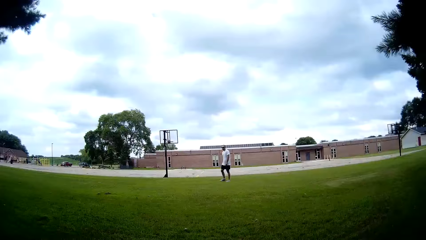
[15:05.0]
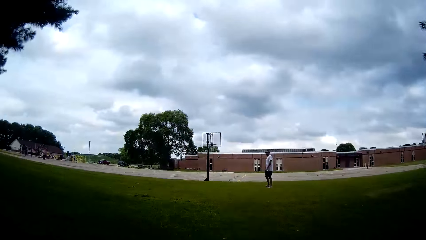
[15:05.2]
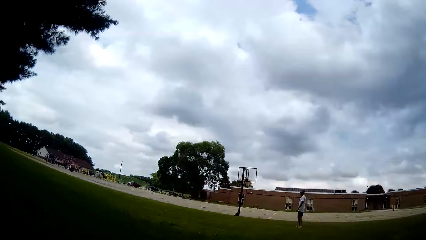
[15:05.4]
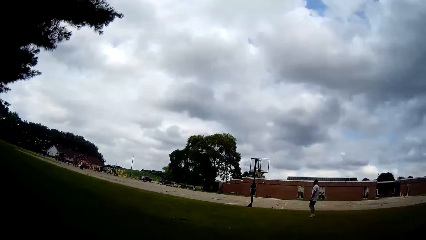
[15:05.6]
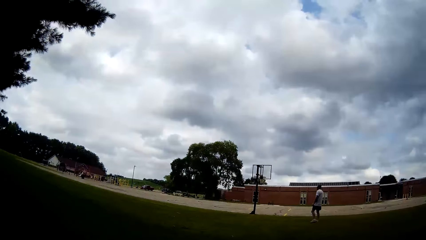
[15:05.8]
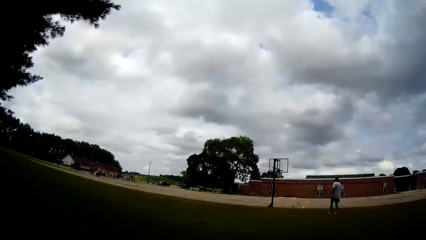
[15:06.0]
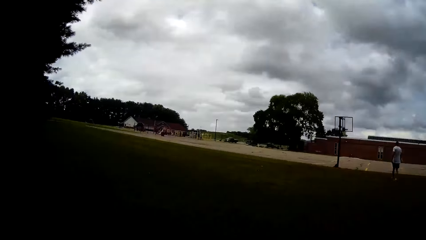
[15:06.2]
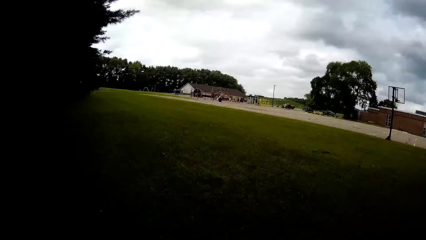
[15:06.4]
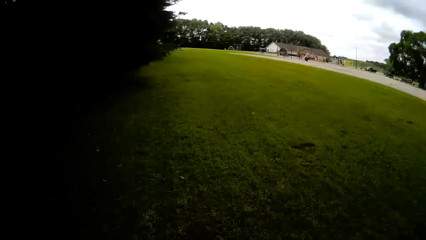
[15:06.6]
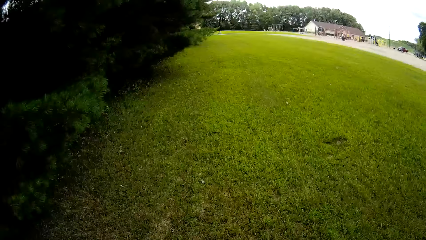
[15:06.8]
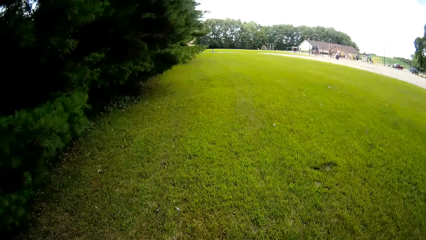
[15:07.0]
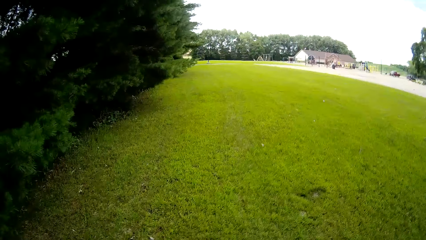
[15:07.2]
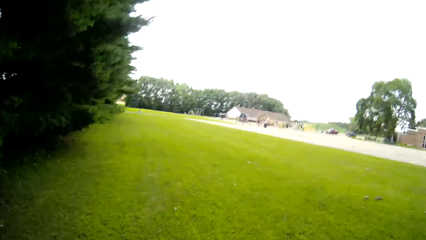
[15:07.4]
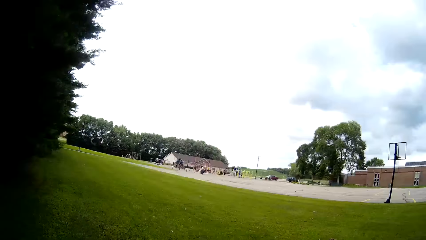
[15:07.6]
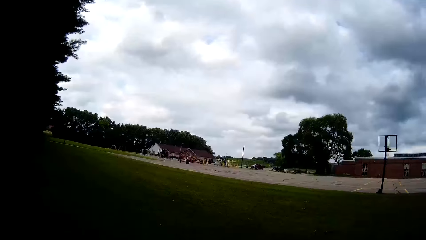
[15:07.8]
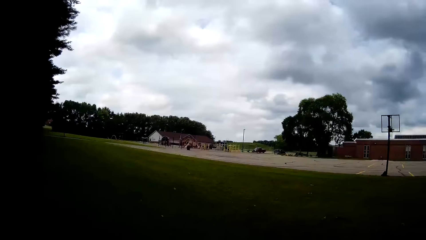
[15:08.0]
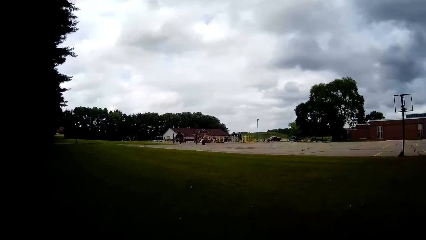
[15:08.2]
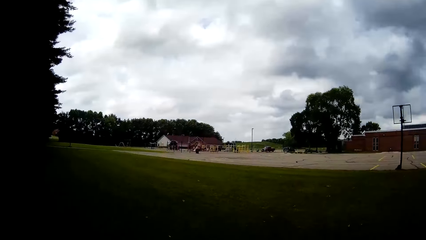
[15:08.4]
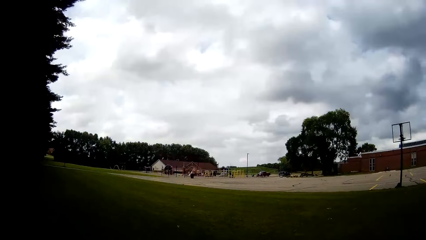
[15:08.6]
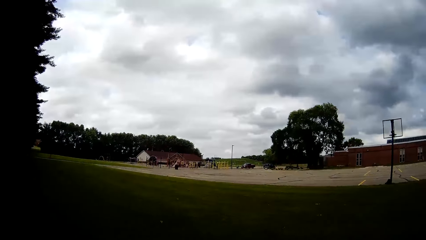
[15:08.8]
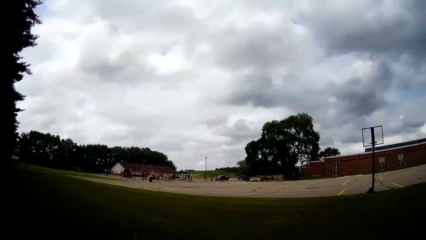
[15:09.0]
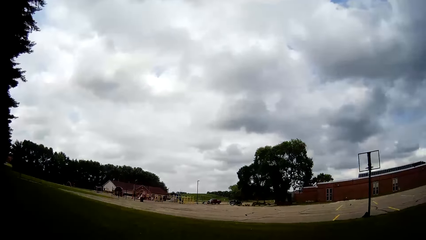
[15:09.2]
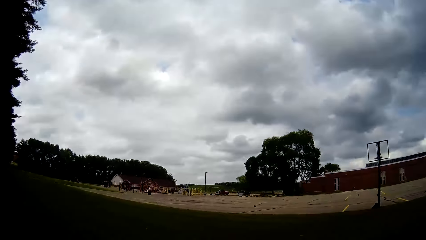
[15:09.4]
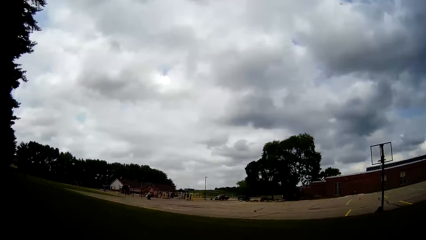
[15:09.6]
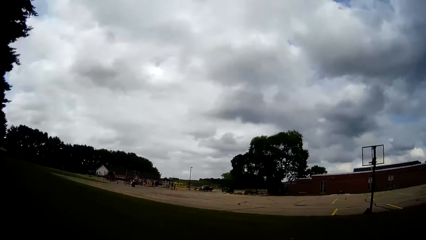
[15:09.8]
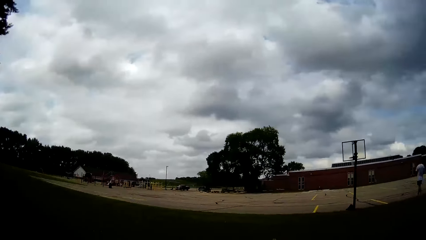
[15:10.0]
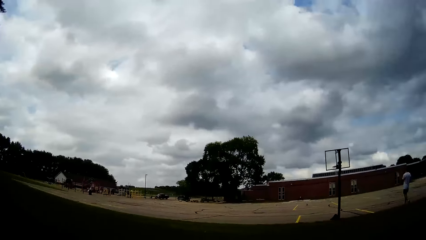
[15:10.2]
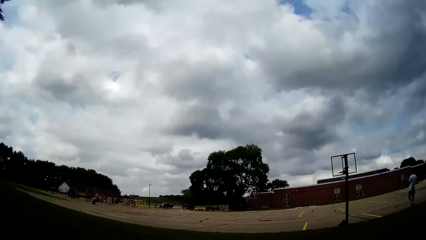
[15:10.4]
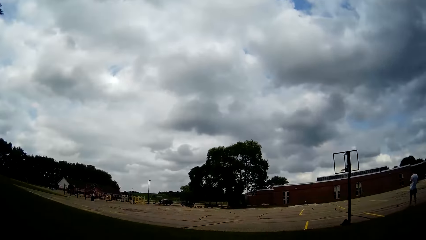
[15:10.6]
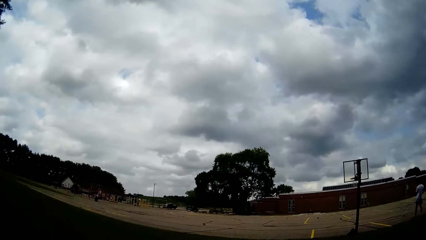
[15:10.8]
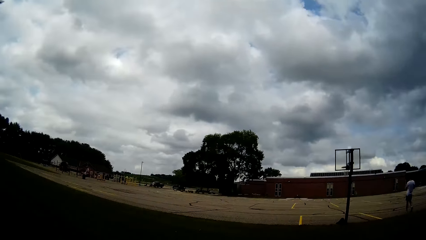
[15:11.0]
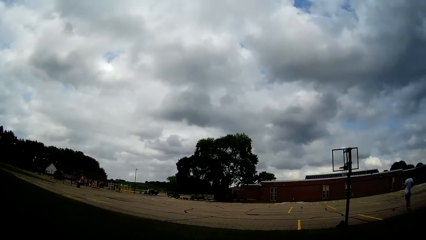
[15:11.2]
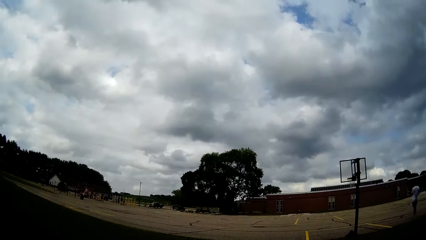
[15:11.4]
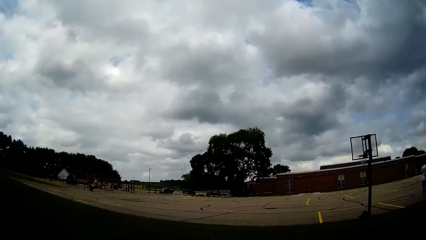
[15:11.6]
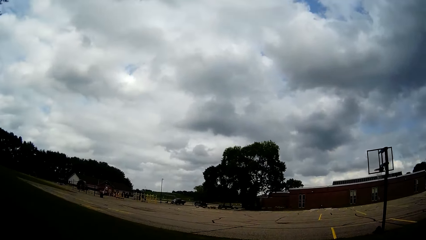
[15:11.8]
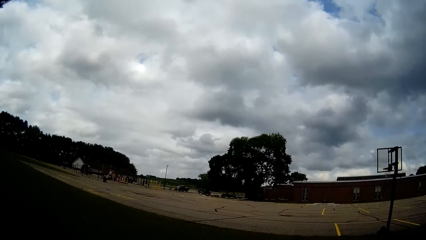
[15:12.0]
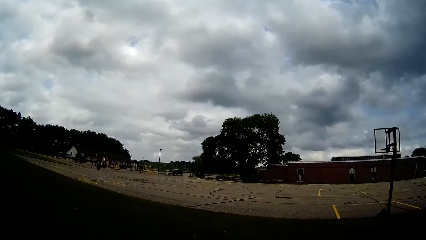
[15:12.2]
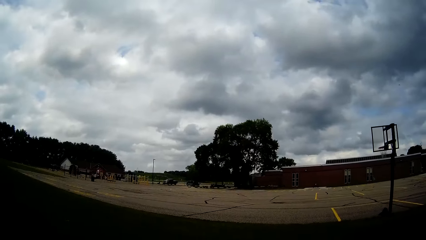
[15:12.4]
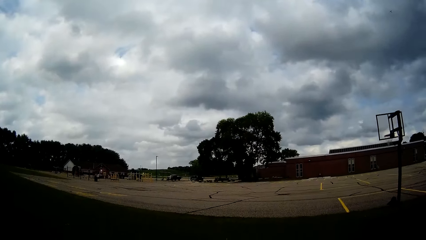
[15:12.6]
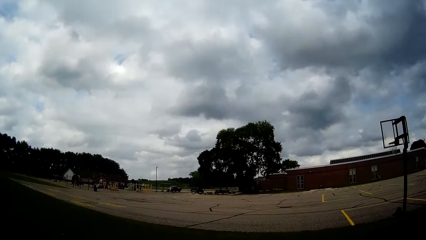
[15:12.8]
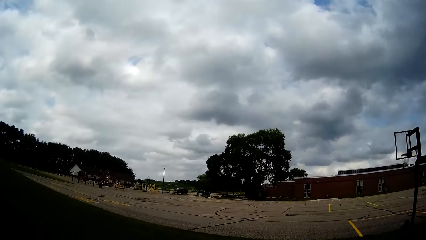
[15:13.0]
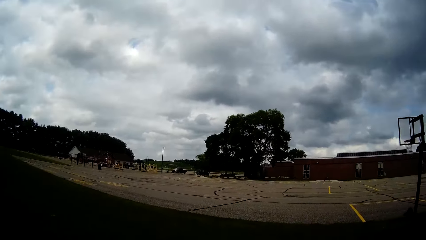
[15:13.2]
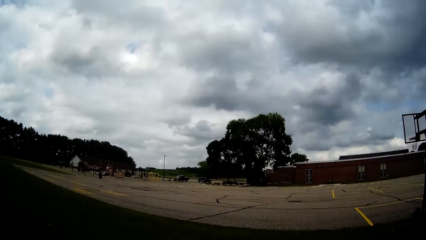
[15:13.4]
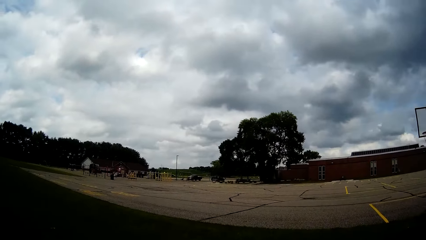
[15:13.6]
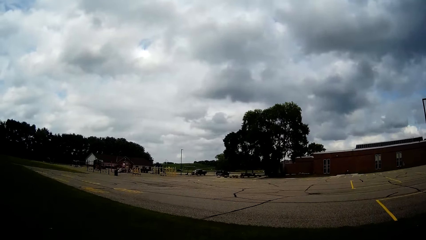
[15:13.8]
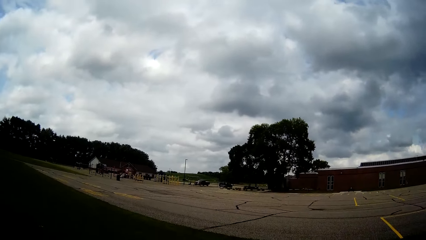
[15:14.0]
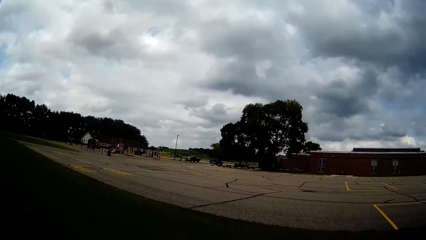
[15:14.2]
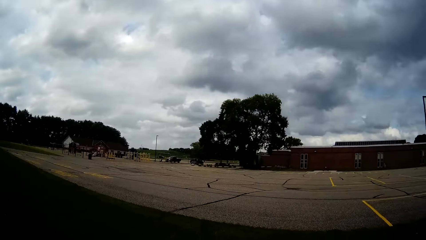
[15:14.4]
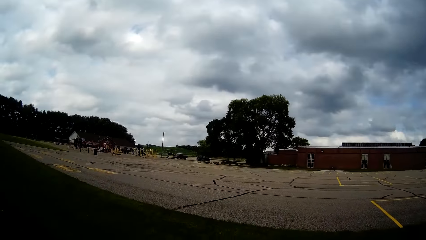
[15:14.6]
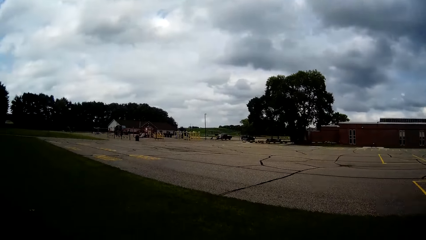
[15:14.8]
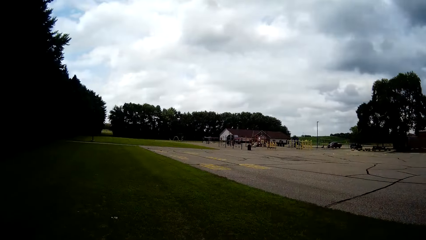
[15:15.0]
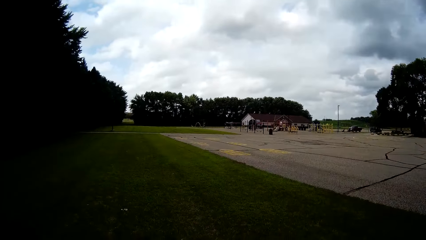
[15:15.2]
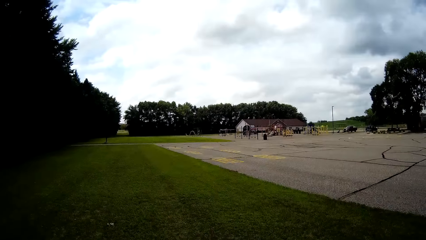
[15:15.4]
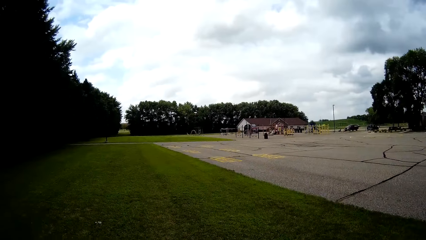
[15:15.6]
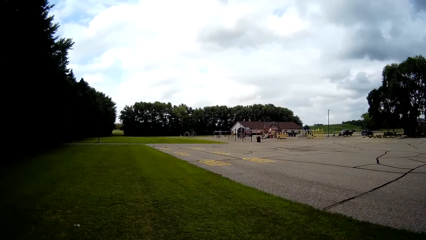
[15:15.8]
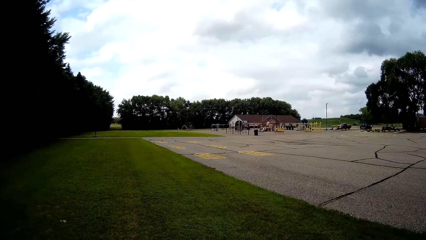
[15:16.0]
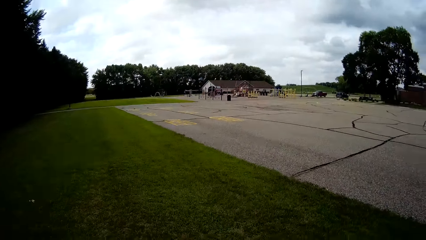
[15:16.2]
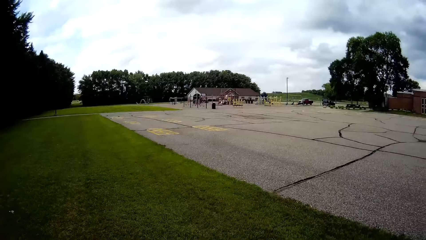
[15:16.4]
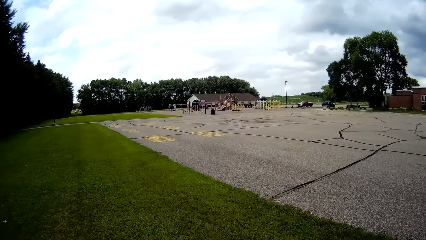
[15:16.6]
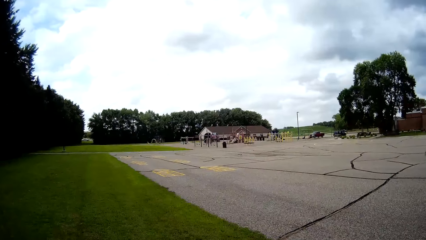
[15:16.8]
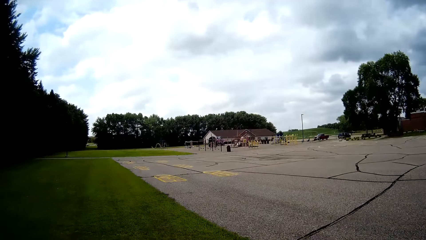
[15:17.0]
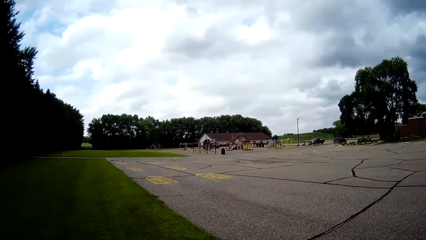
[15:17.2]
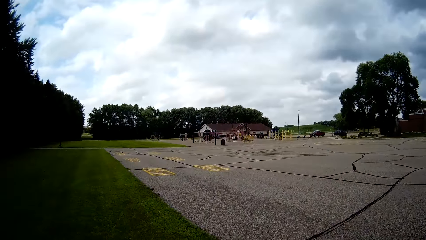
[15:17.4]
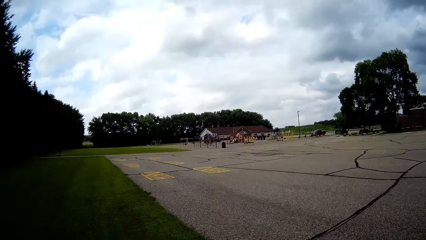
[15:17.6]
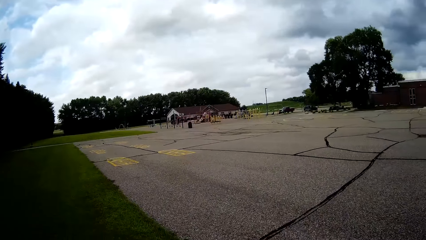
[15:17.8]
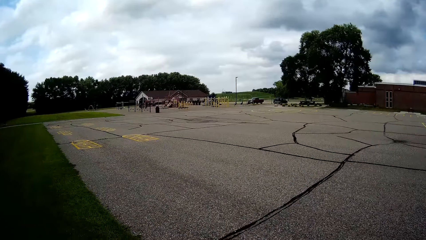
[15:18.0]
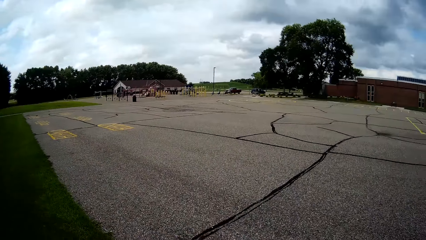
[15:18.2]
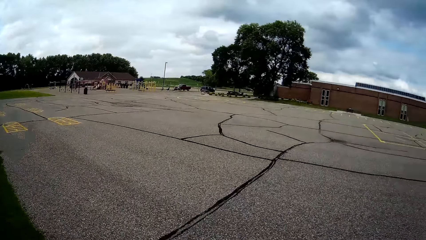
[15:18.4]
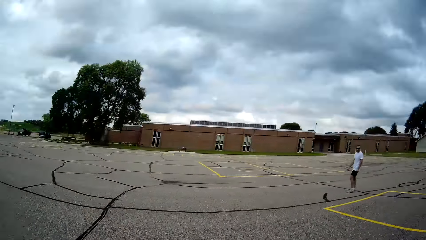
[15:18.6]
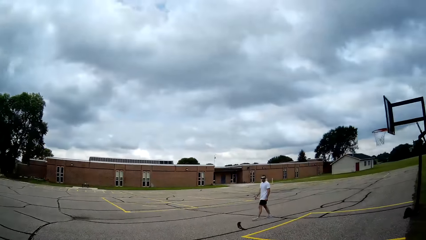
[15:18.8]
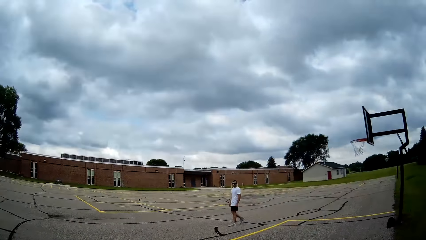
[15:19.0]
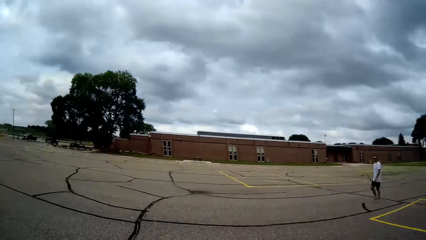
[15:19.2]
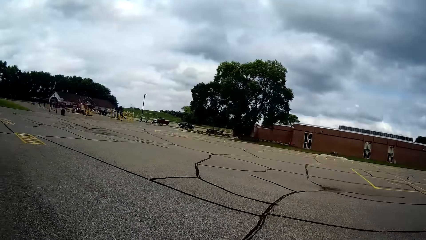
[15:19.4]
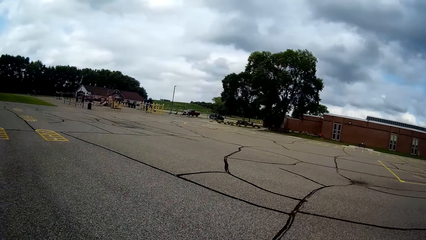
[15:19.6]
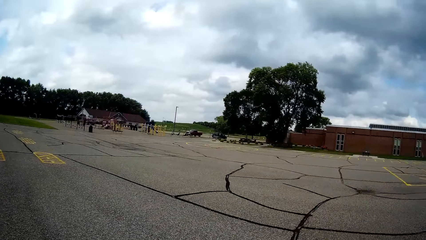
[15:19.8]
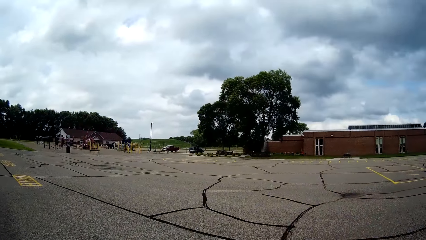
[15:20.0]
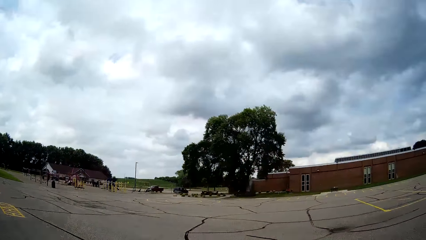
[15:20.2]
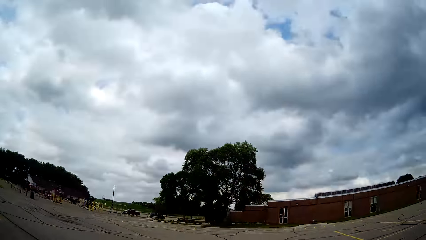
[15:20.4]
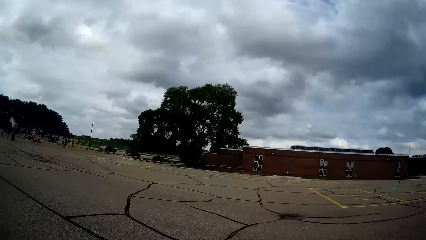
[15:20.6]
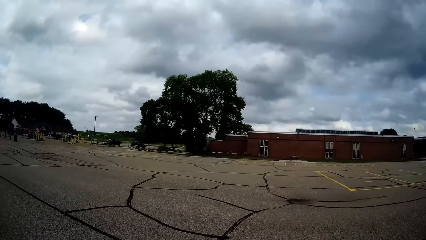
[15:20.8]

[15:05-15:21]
The camera wearer walks back with the ball. They bounce the ball.
